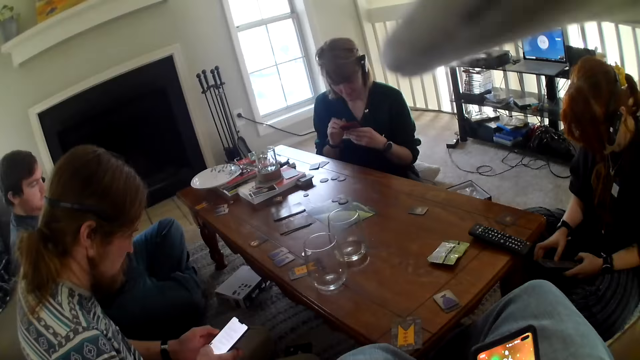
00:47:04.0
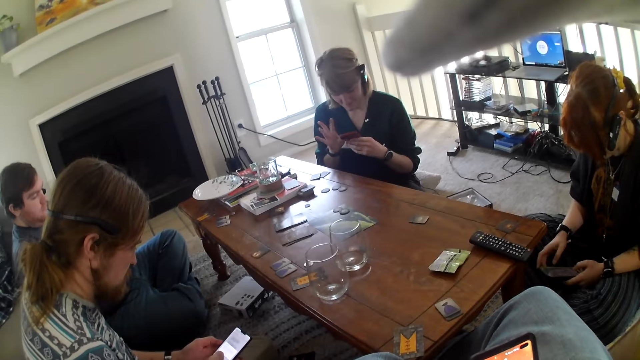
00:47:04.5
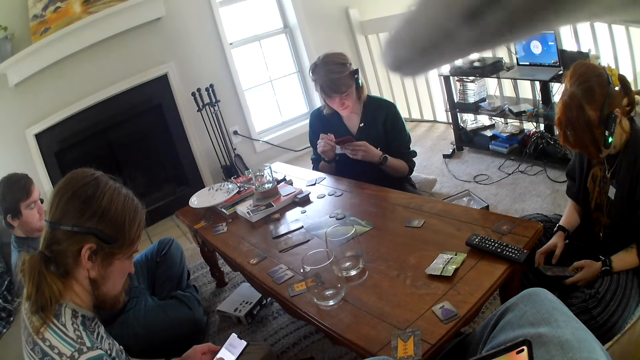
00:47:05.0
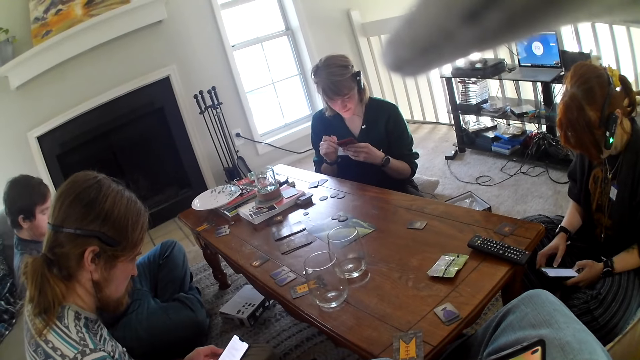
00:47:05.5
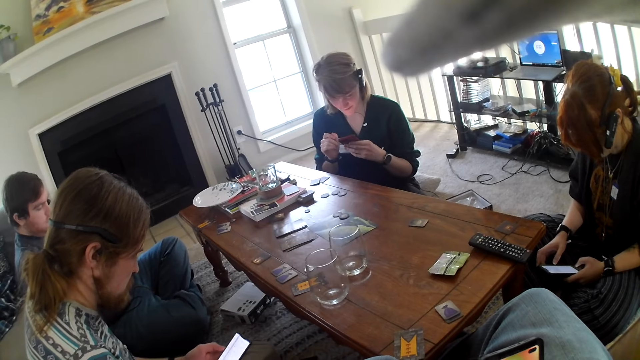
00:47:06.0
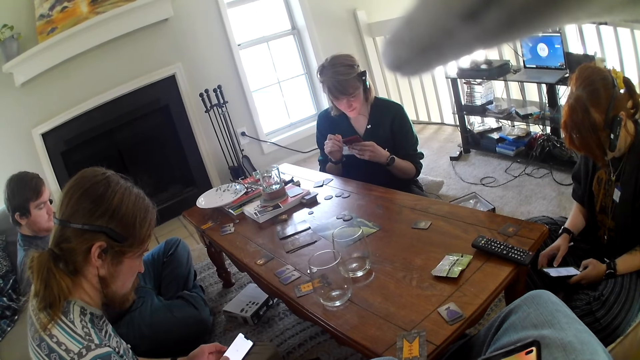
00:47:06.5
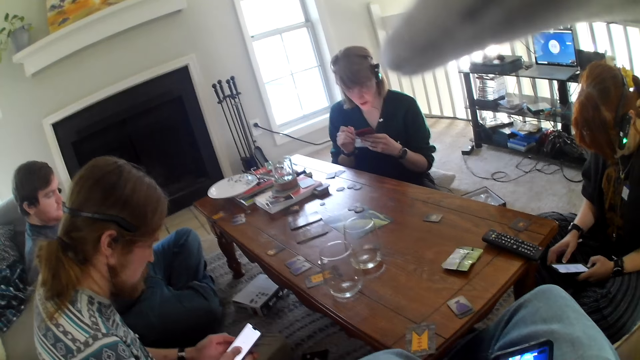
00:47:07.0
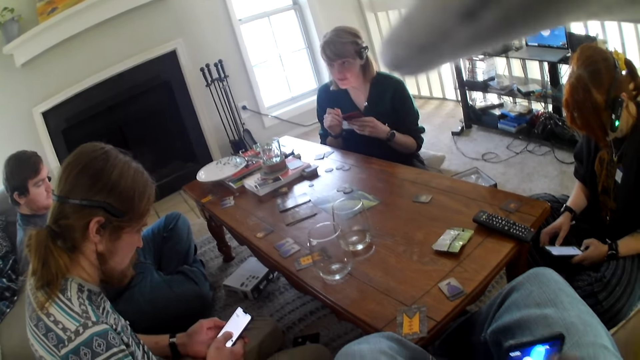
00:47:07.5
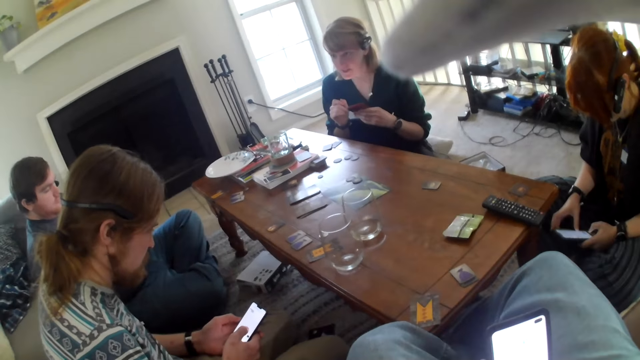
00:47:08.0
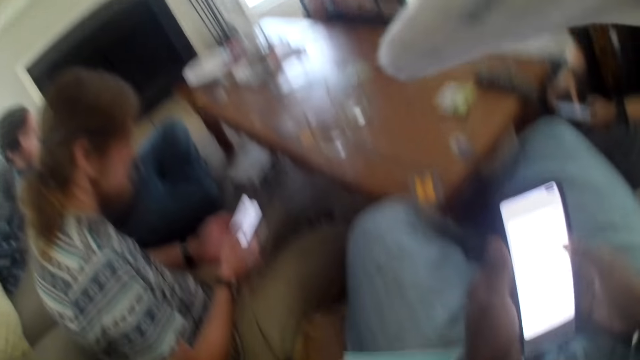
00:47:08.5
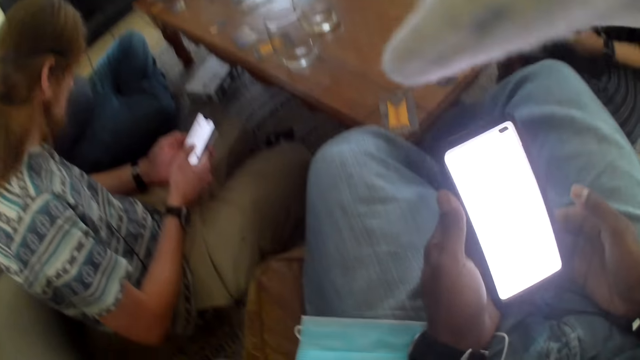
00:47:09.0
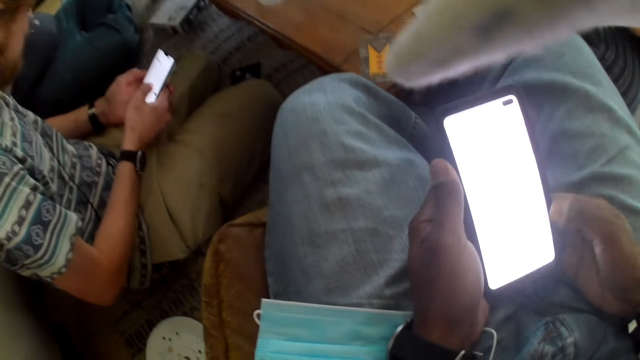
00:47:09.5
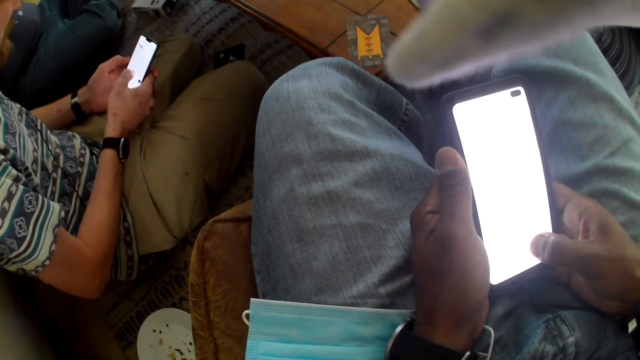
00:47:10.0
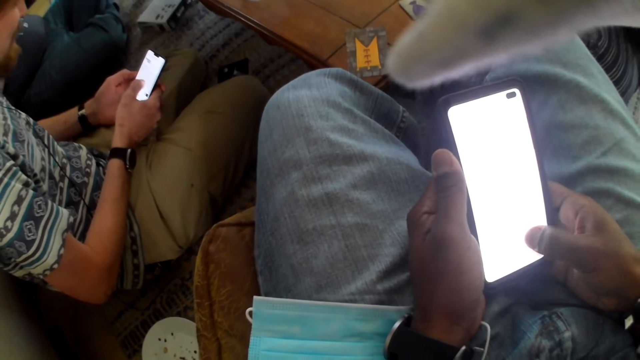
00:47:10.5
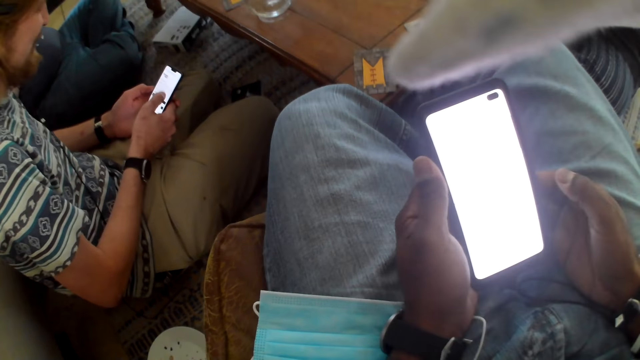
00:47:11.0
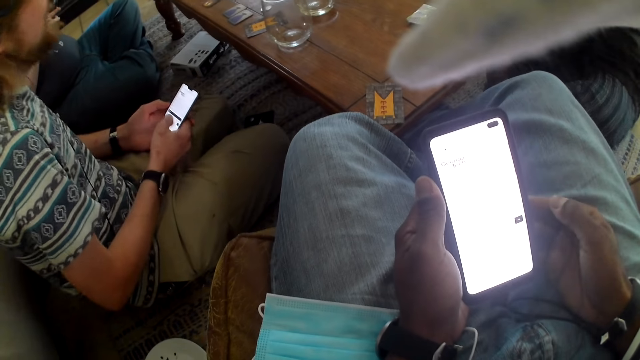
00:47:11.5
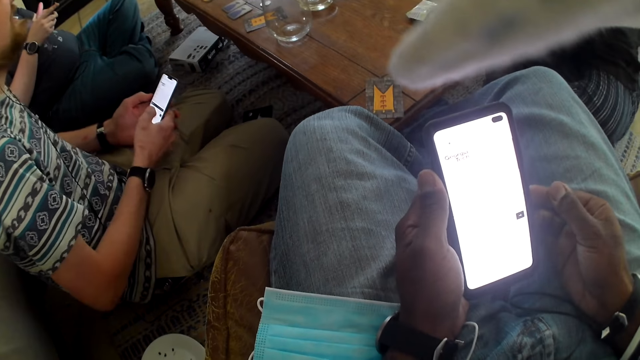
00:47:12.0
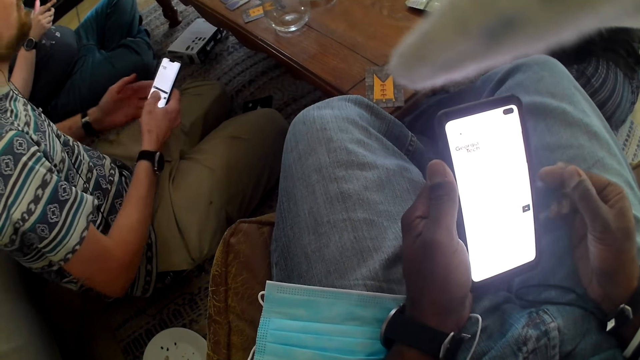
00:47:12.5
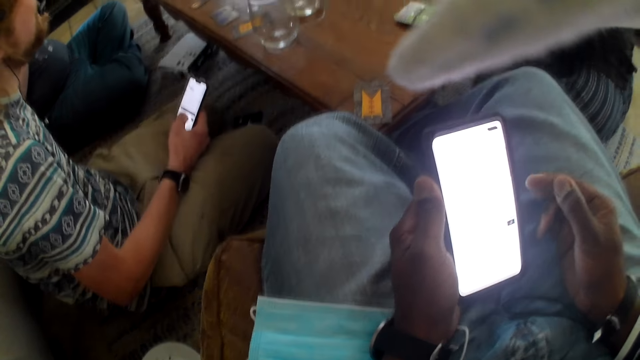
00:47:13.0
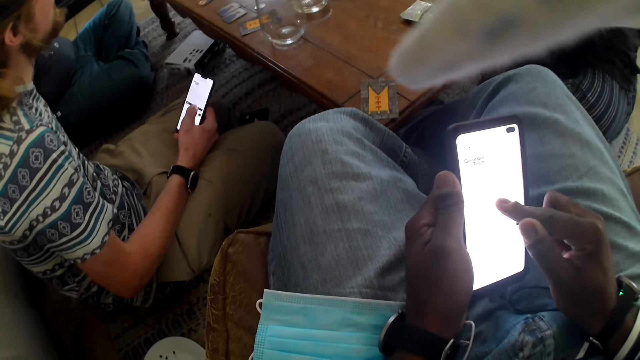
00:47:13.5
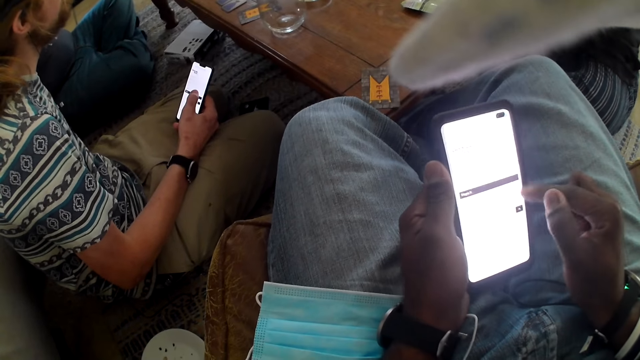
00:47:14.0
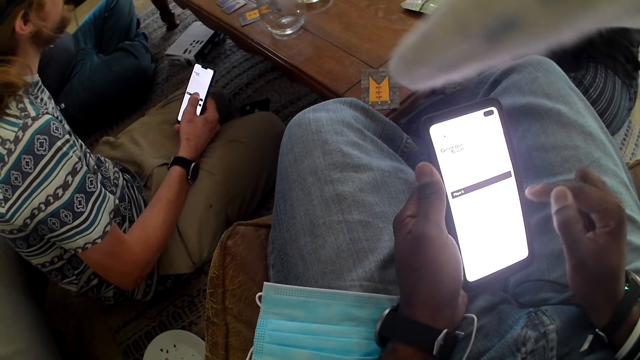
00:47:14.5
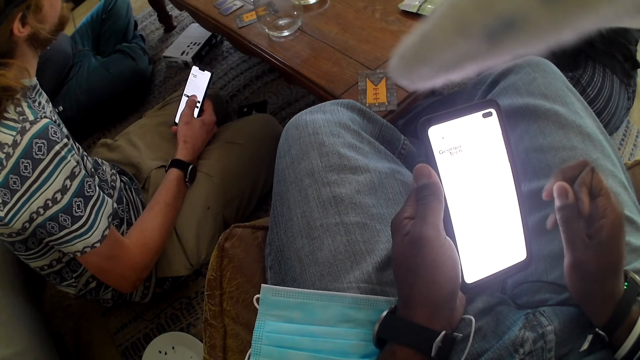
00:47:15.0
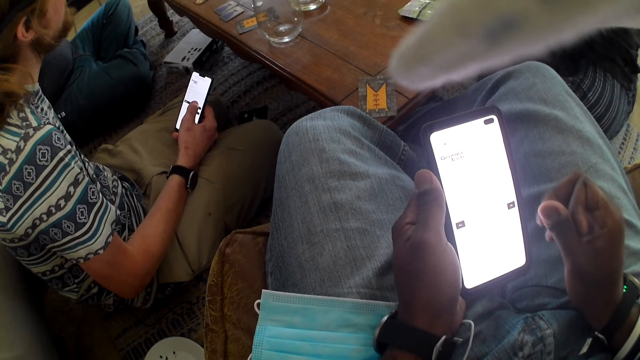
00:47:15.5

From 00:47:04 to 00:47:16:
A woman operates a phone. The camera wearer operates the cellphone.

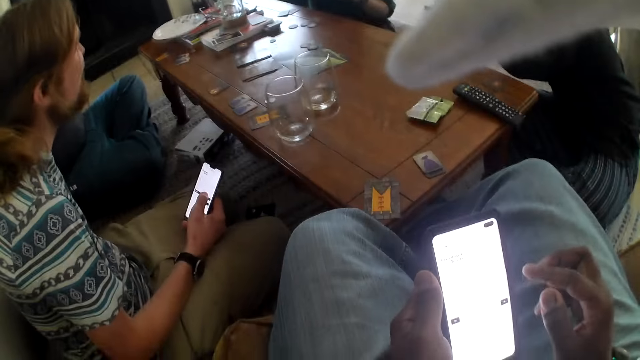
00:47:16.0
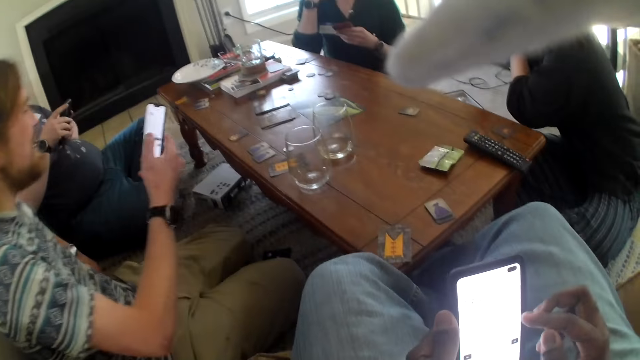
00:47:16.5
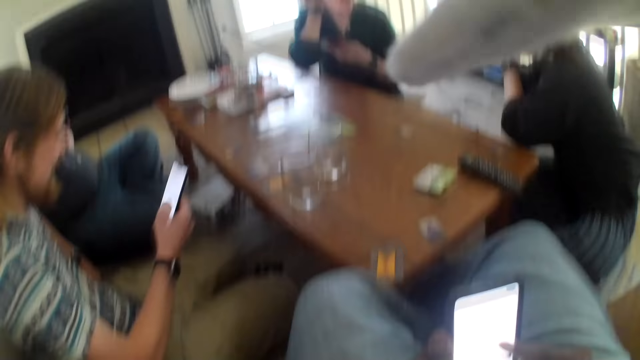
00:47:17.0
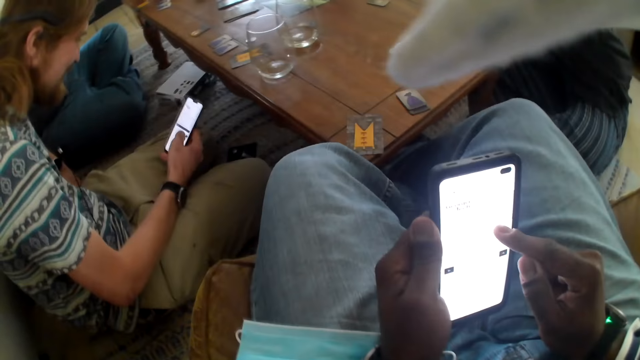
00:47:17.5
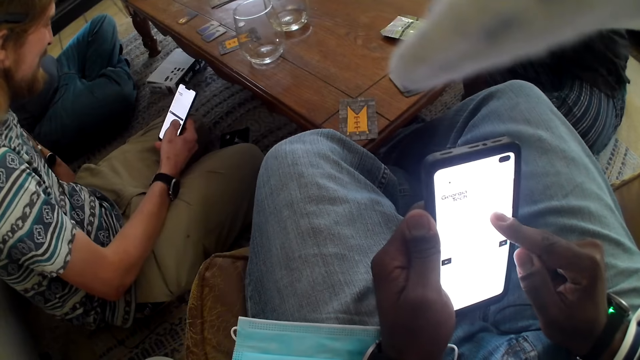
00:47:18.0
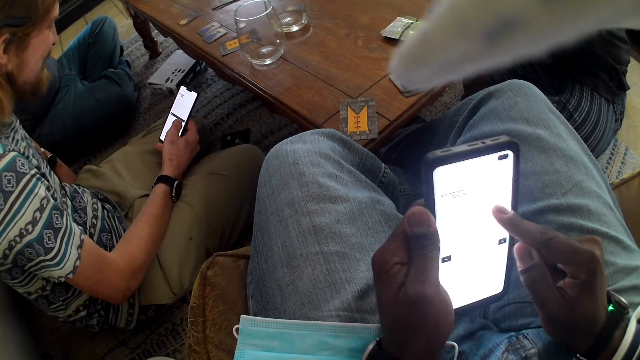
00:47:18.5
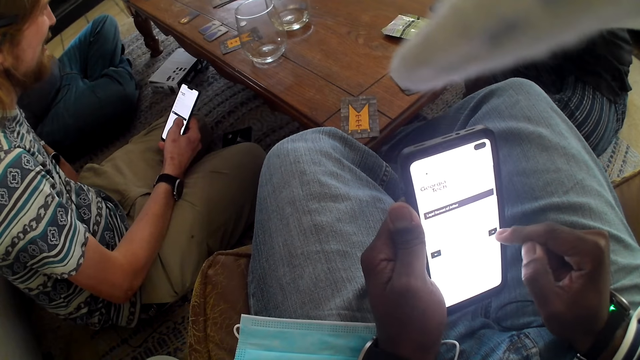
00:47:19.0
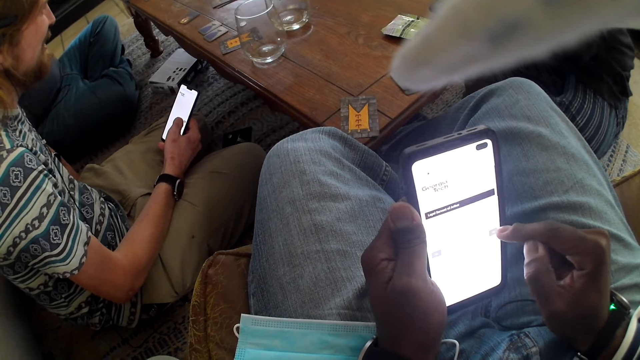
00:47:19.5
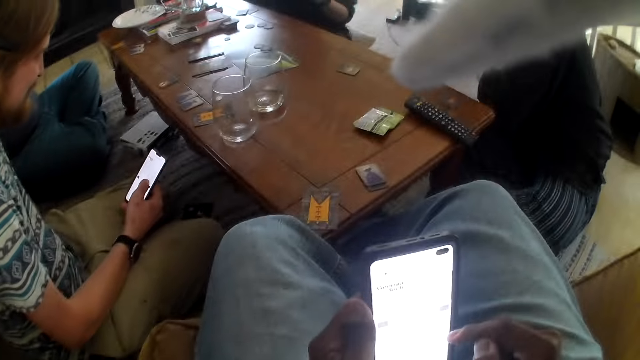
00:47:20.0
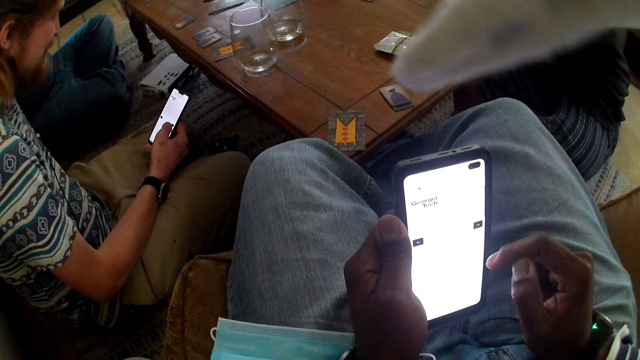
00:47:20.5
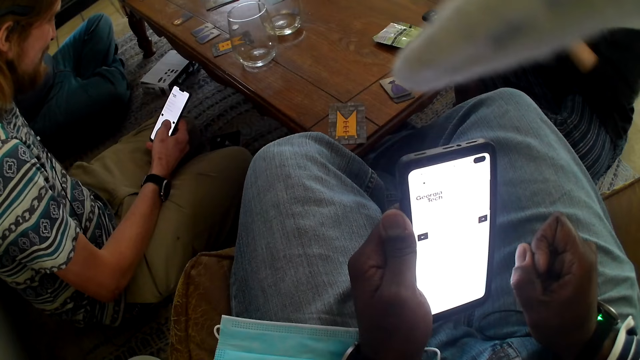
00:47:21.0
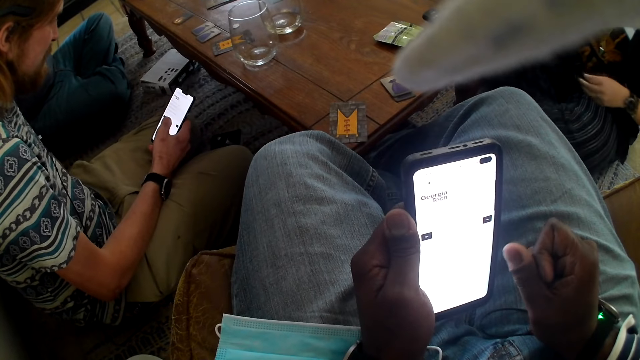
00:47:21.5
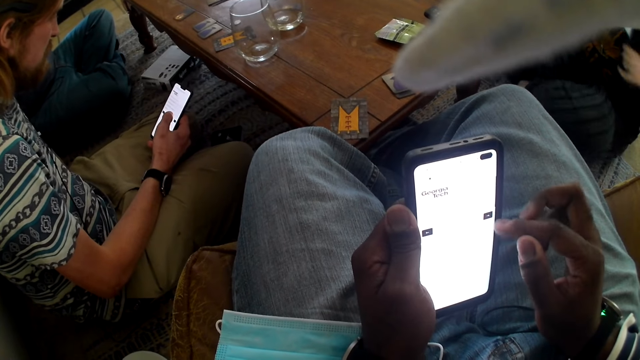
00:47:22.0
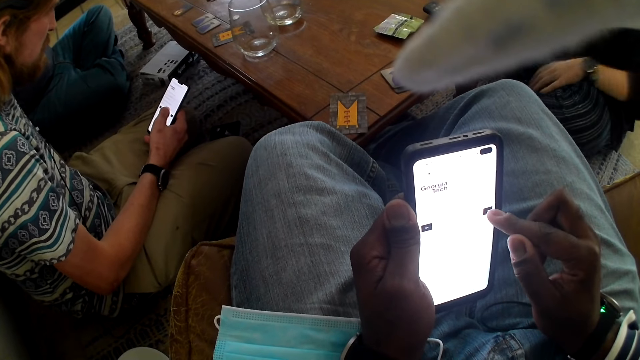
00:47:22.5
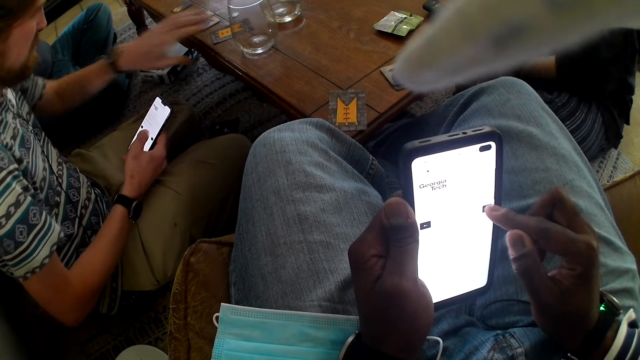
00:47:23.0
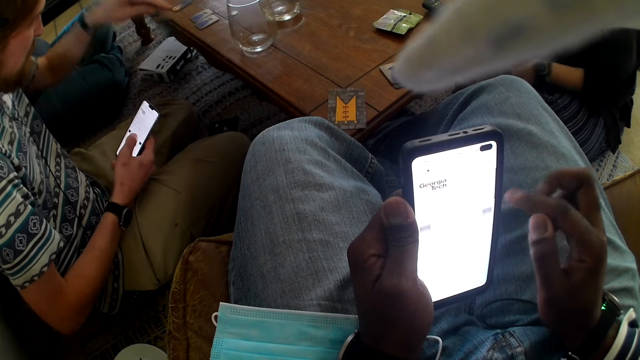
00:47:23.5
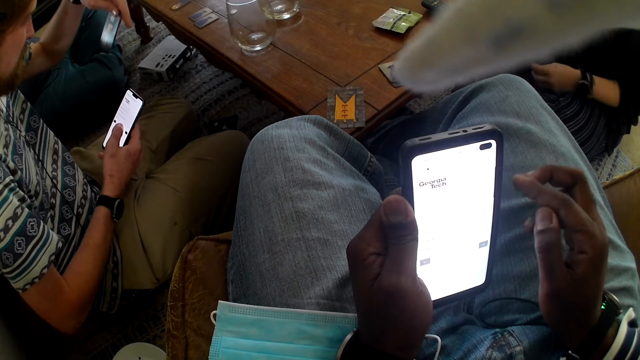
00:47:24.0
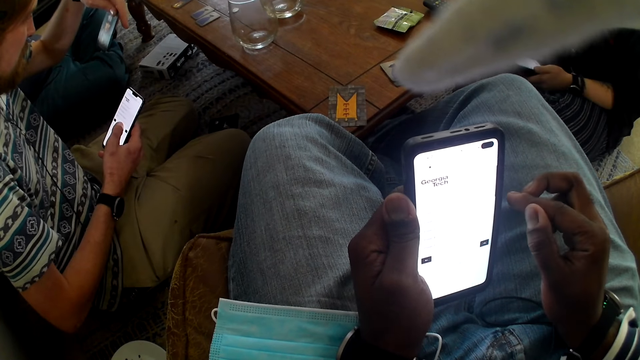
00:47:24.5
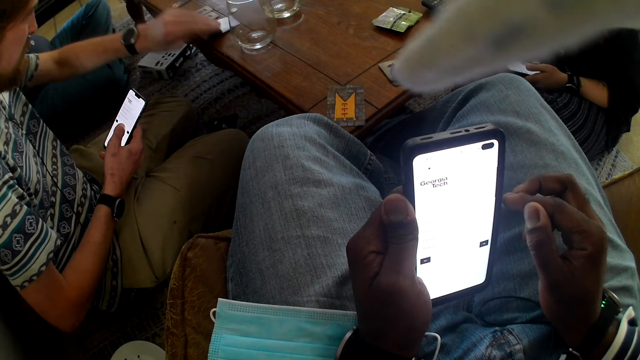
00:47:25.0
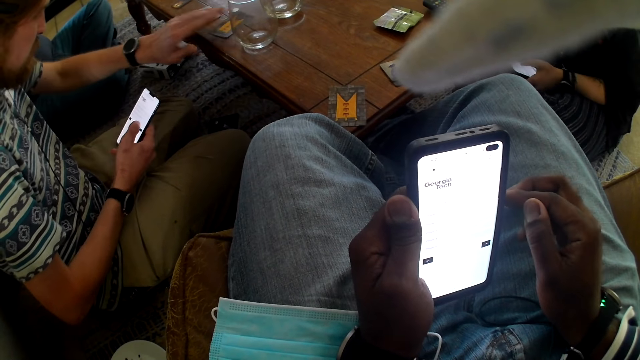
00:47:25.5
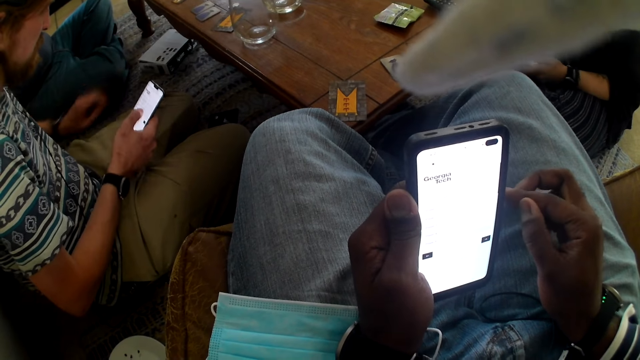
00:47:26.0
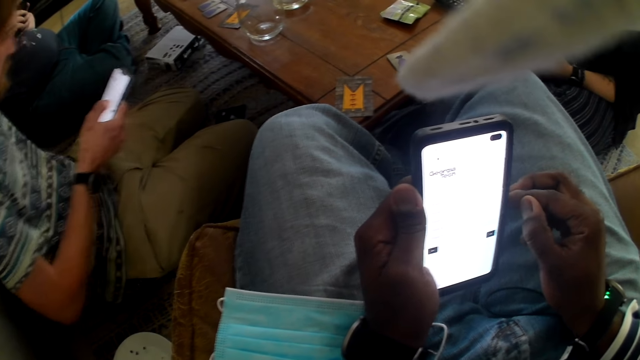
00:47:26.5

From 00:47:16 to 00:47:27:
A man picks a card from the table. The man inspects the card. The man places the card on the table.
